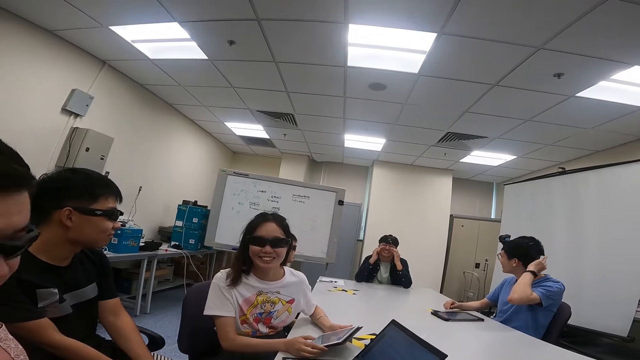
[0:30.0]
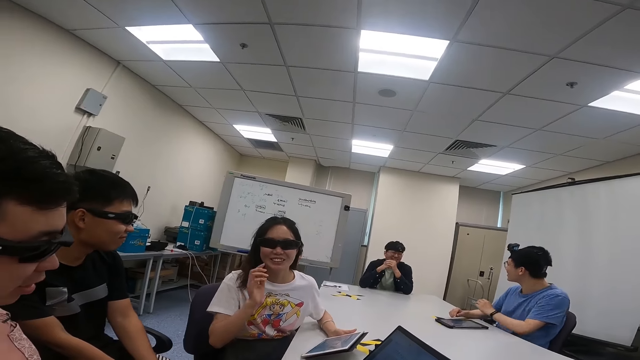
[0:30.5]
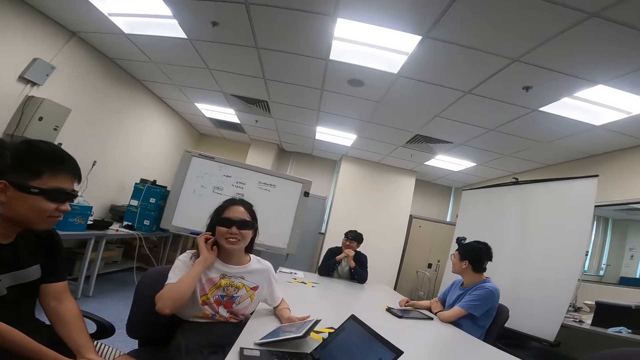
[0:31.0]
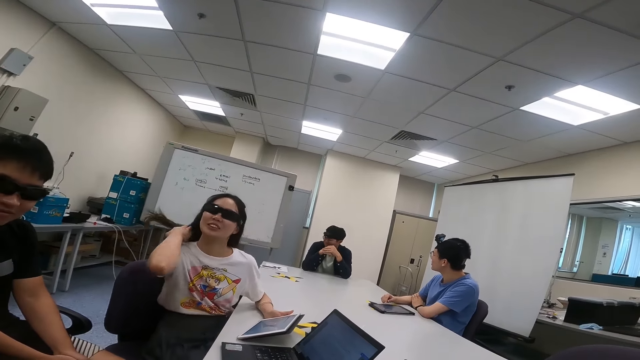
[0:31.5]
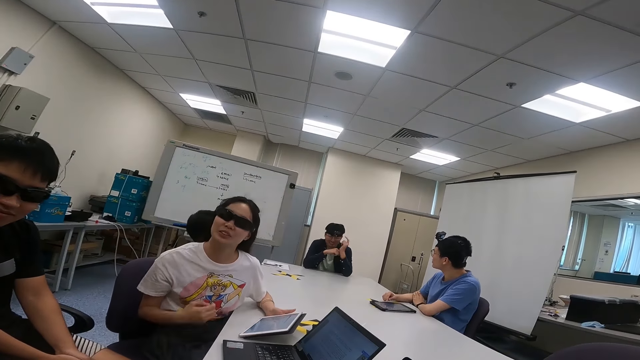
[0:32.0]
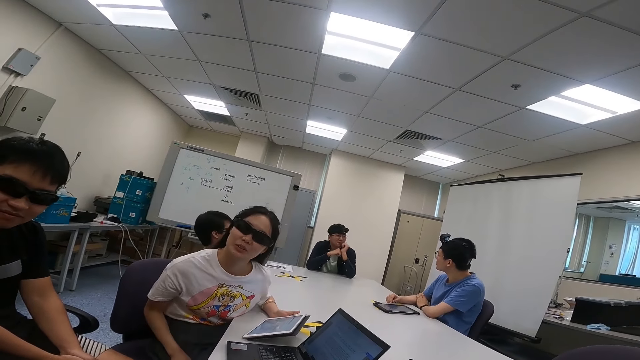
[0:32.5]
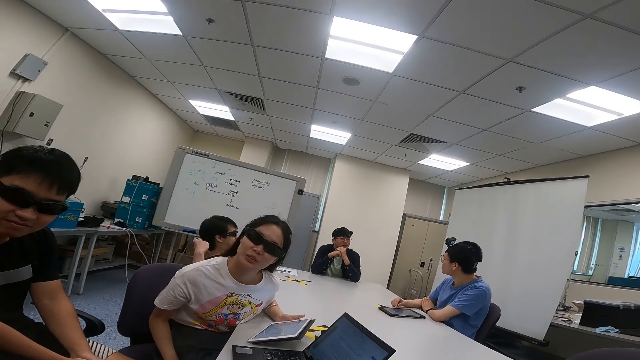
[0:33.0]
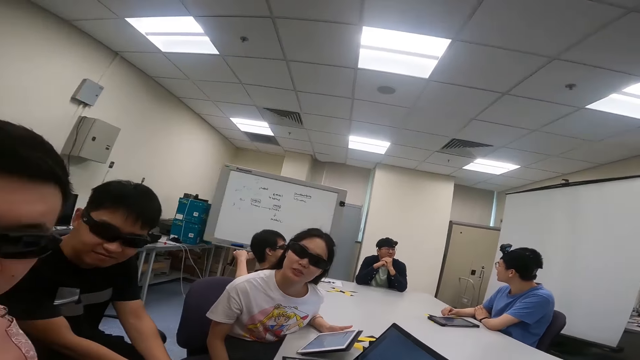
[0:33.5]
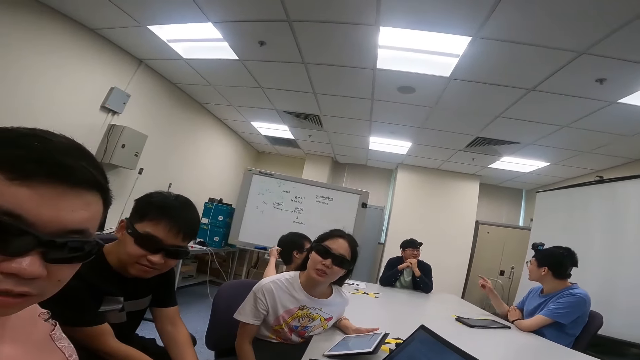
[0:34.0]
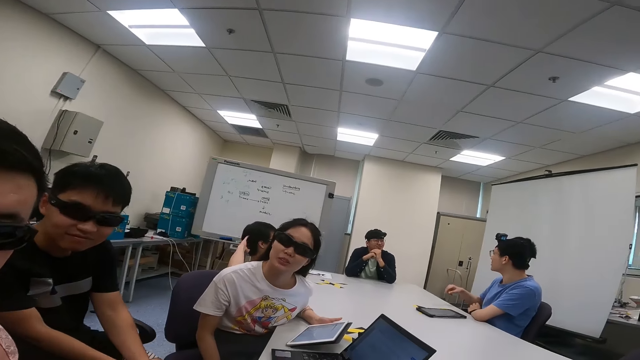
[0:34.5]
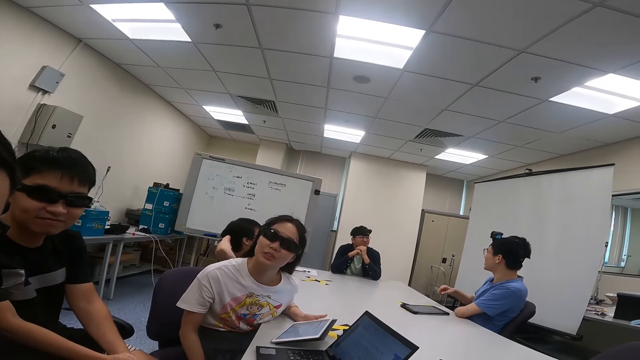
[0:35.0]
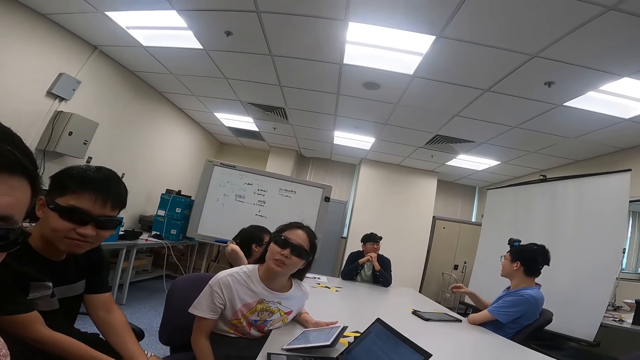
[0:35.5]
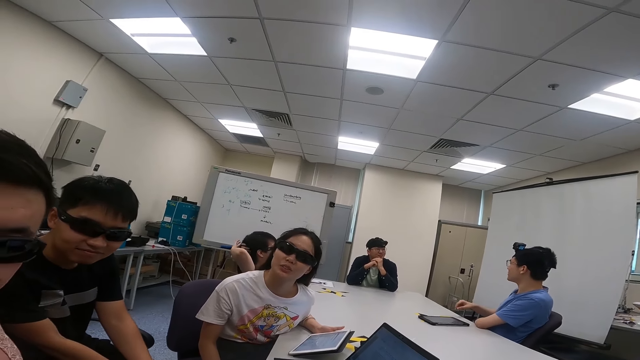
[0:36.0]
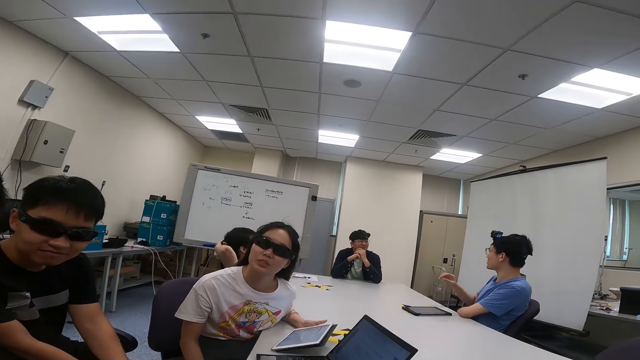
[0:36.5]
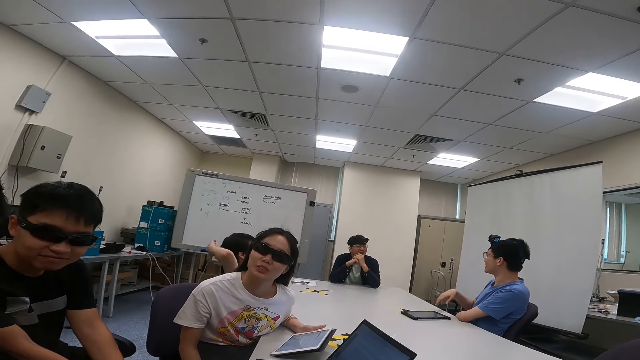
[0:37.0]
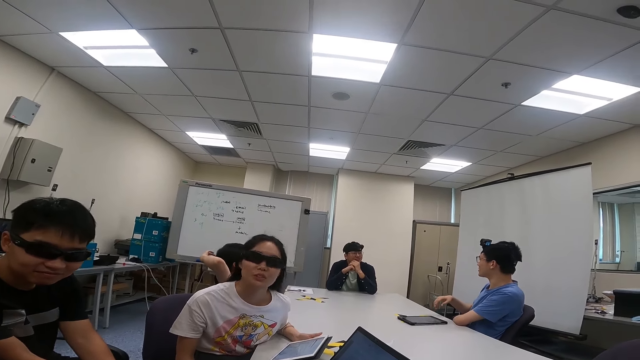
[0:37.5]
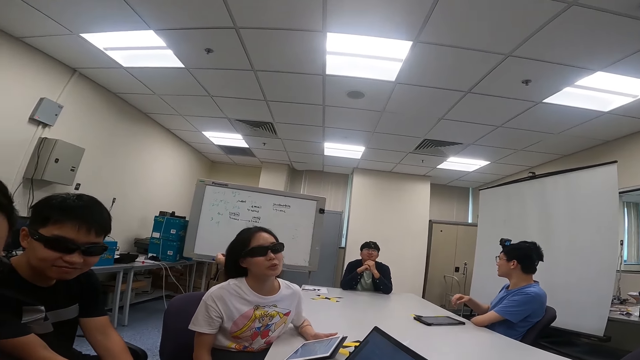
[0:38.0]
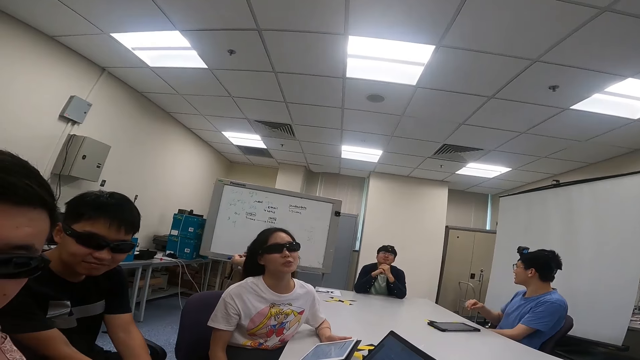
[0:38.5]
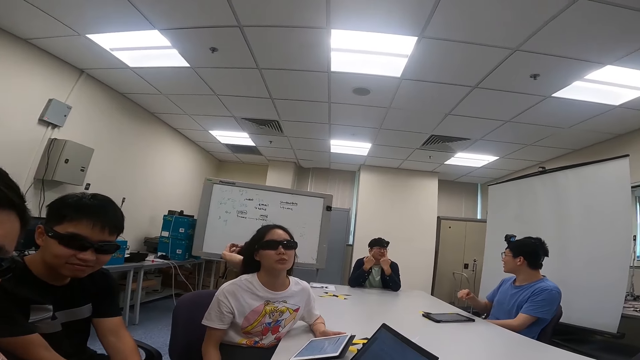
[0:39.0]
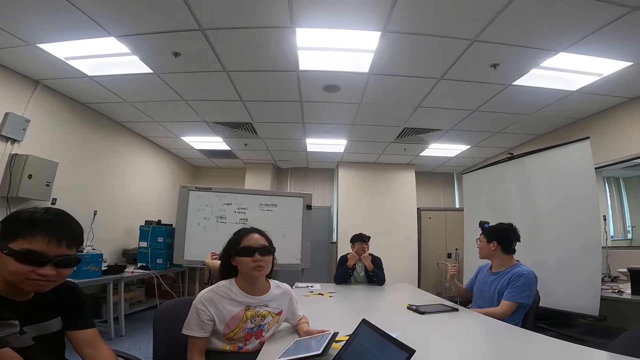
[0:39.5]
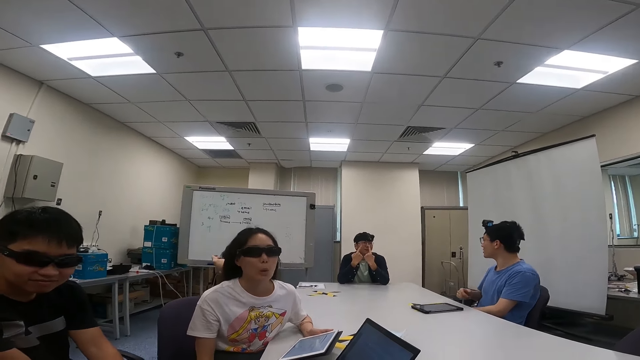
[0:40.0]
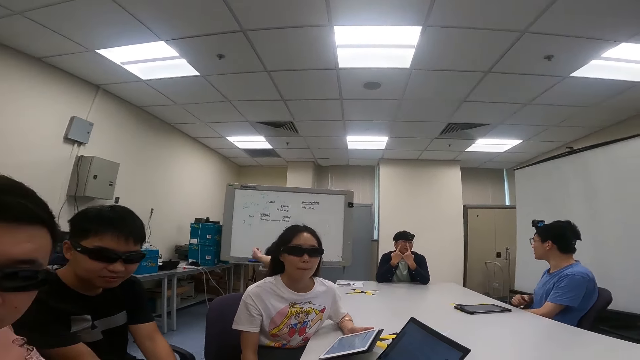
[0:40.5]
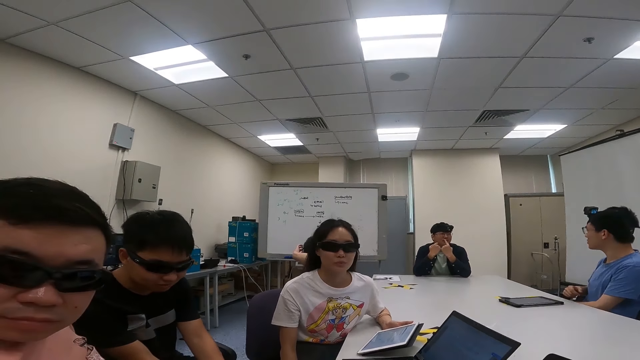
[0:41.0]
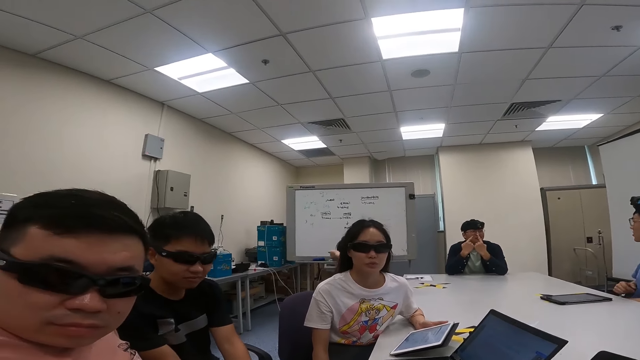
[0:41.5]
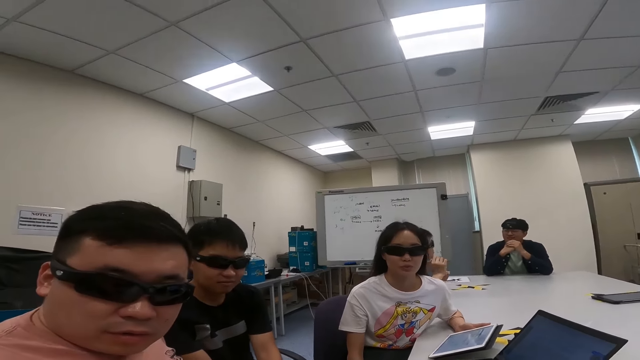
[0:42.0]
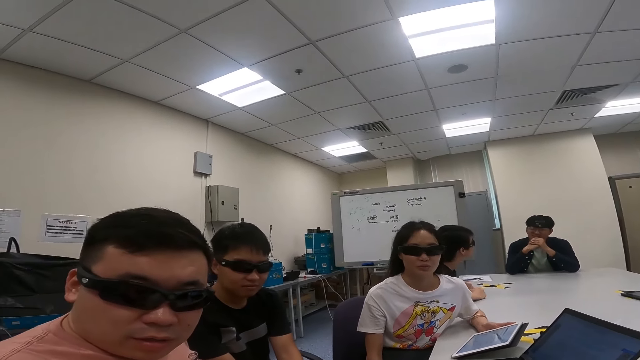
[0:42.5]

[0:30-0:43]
The camera wearer talks to a woman, a person and another person. A woman makes her hair as they converse. The first woman nods her head.

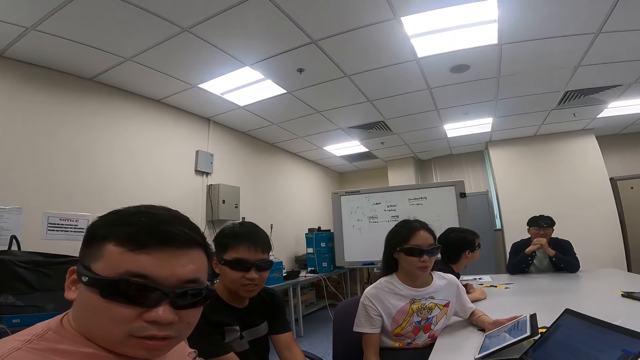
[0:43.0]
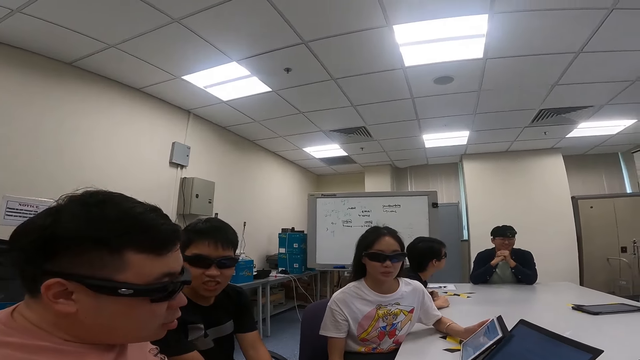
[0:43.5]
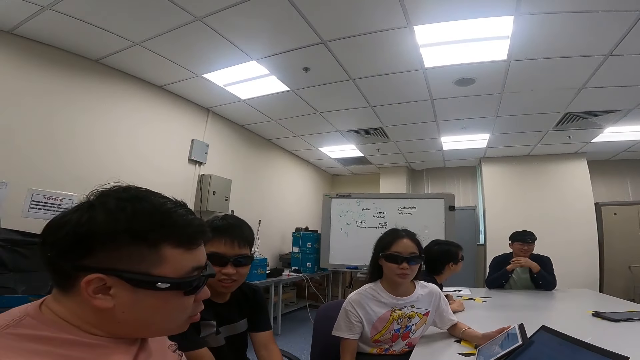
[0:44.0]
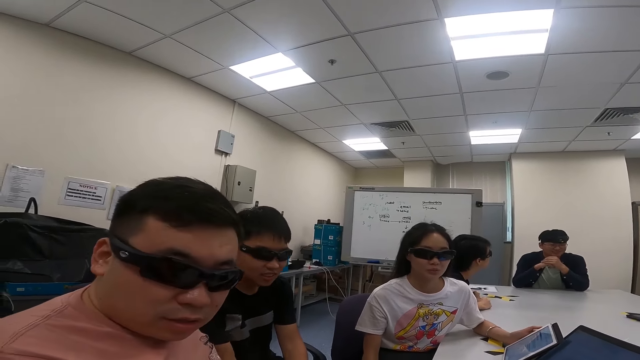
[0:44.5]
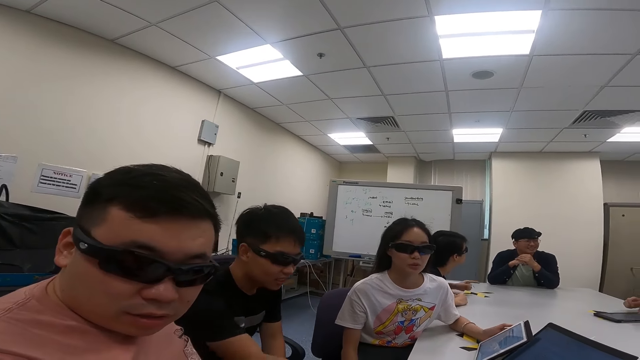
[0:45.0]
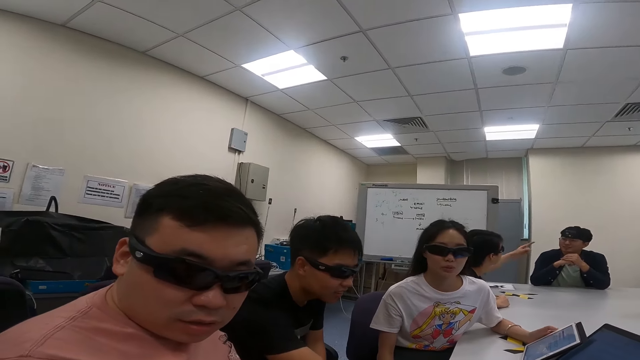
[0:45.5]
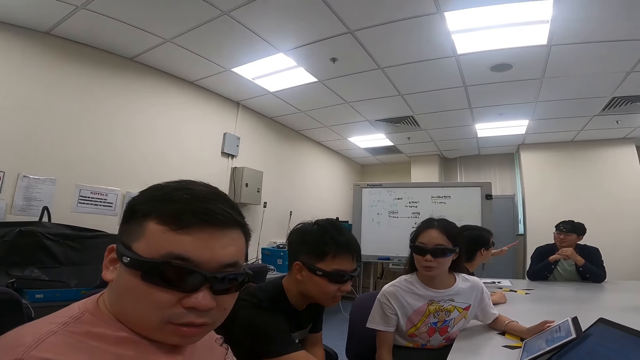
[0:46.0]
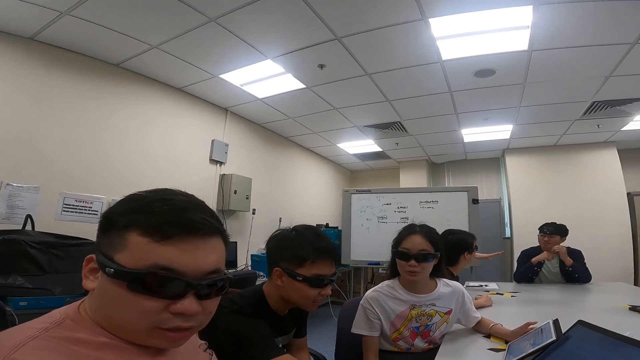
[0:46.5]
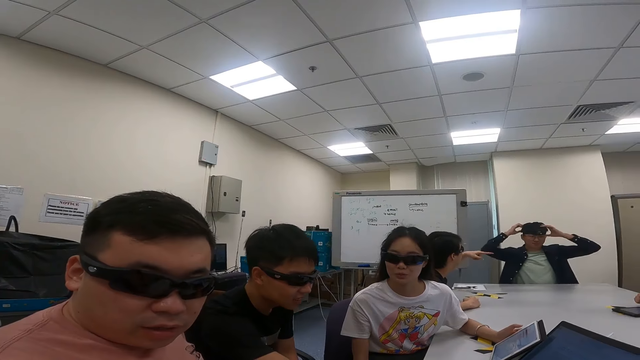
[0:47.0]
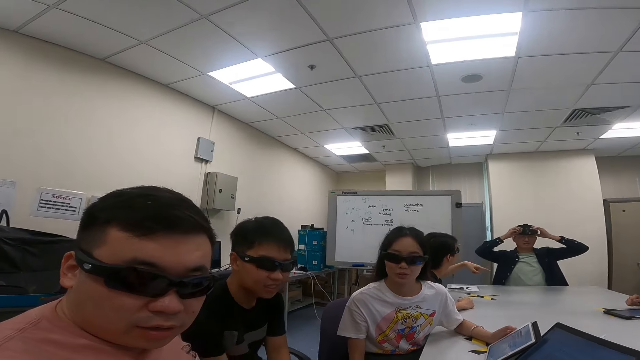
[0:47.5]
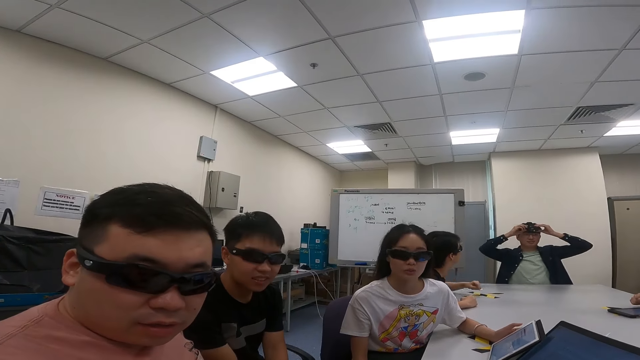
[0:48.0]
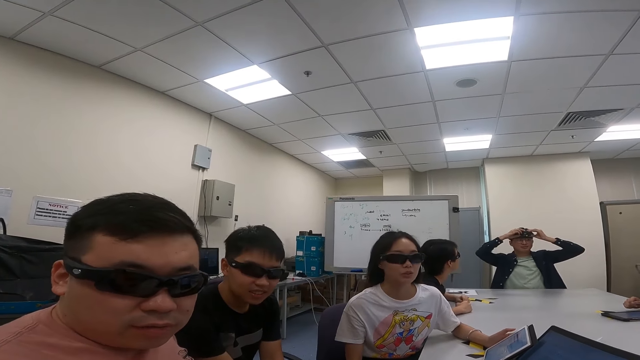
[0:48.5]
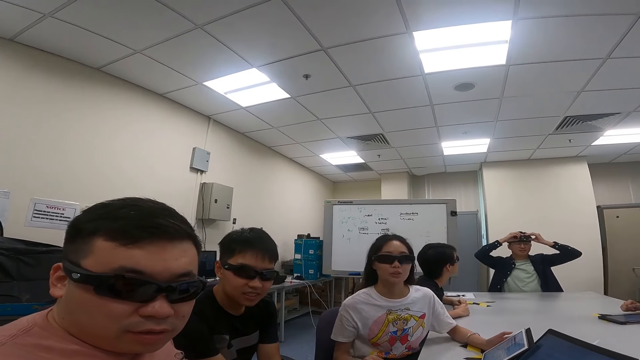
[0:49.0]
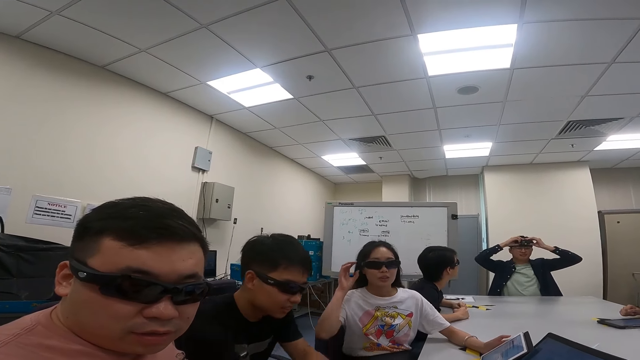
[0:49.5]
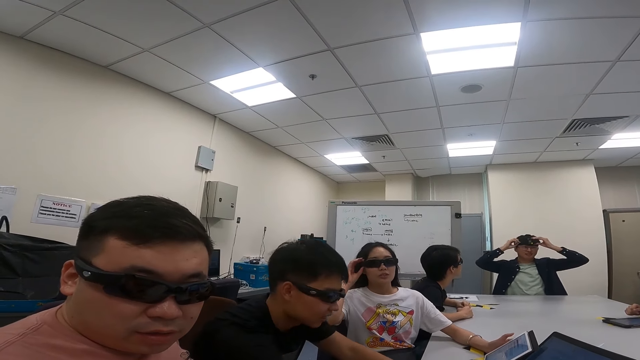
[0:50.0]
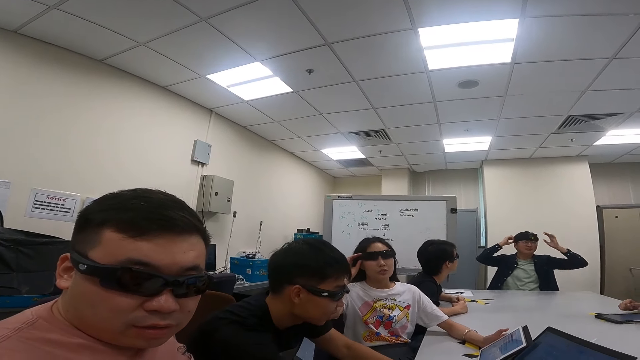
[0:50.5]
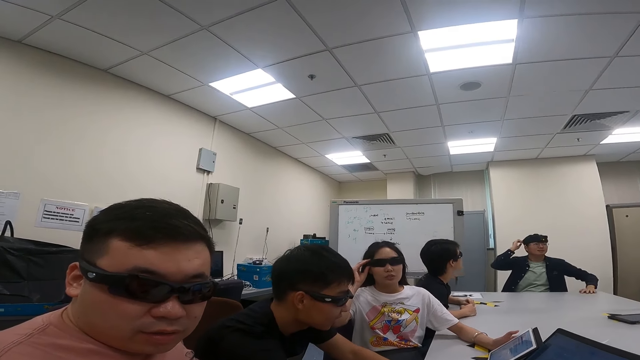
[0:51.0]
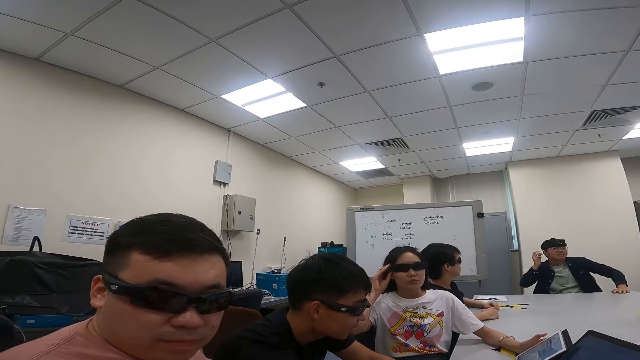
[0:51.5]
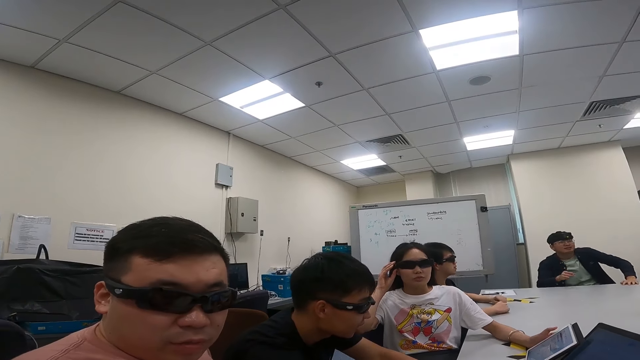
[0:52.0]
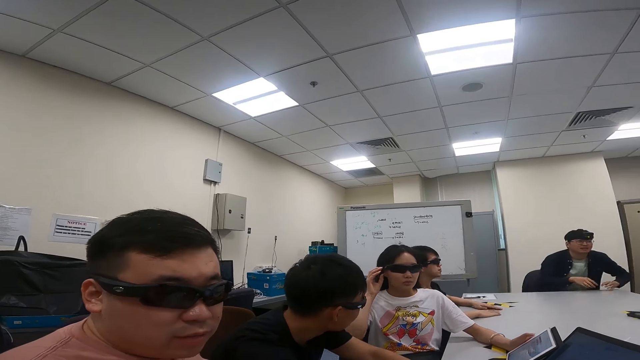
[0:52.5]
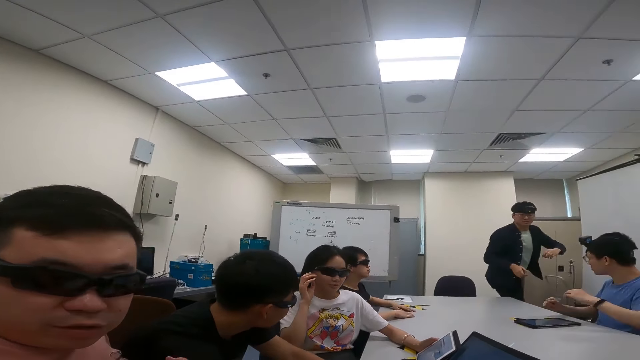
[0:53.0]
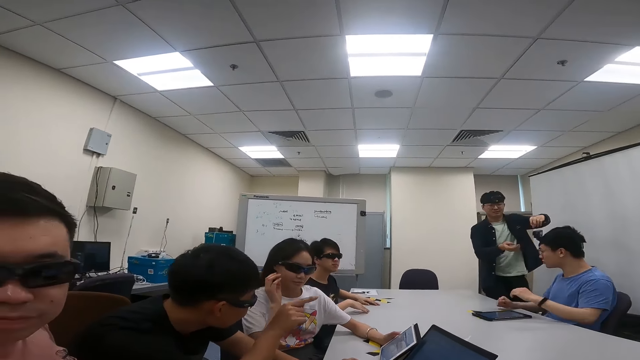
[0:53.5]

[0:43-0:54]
The camera wearer talks to a woman, a person and another person. The woman touches her goggles. The other person talks to the camera wearer.
